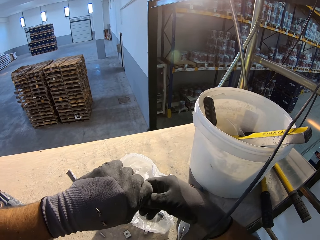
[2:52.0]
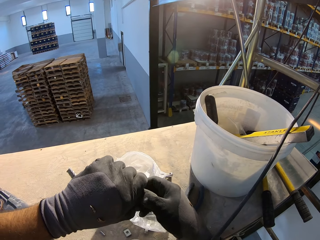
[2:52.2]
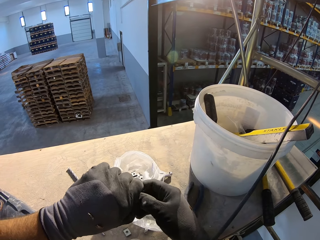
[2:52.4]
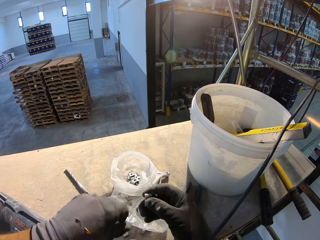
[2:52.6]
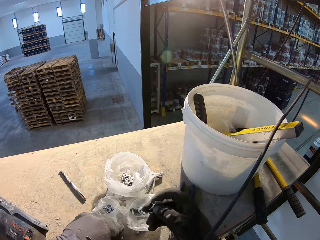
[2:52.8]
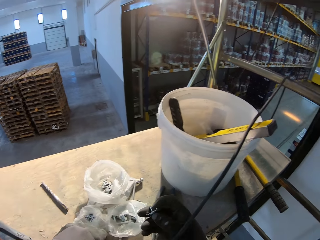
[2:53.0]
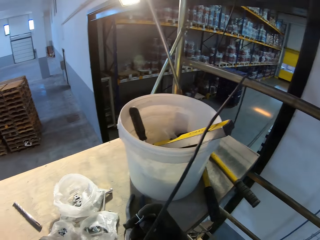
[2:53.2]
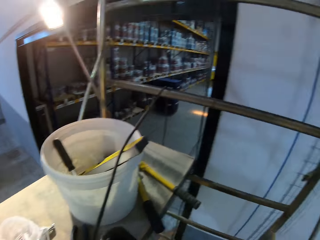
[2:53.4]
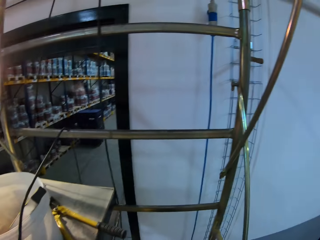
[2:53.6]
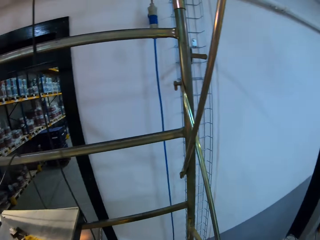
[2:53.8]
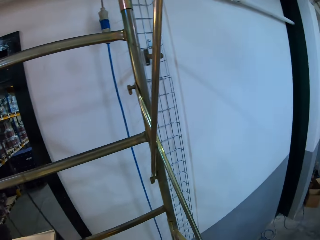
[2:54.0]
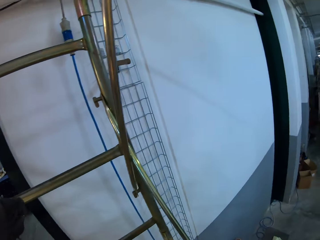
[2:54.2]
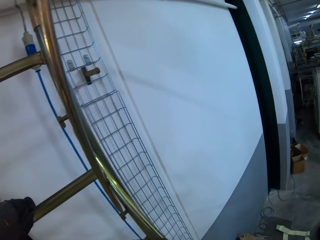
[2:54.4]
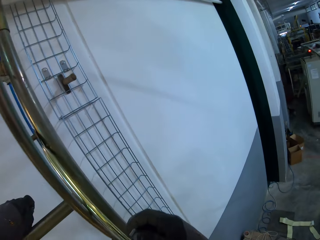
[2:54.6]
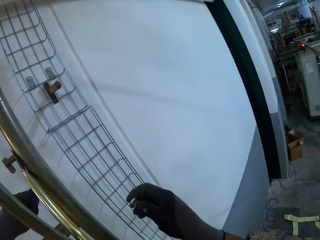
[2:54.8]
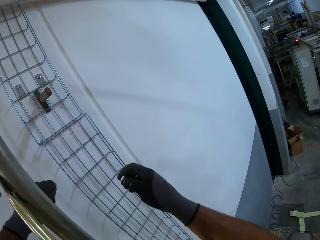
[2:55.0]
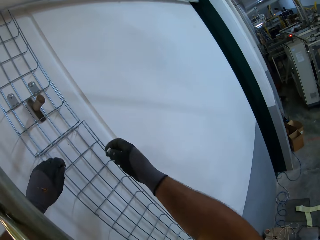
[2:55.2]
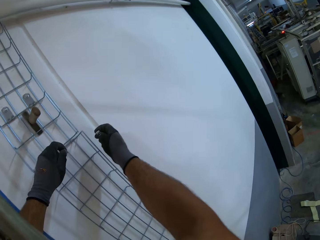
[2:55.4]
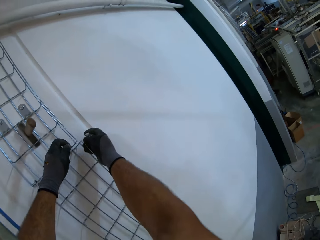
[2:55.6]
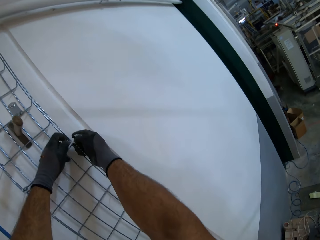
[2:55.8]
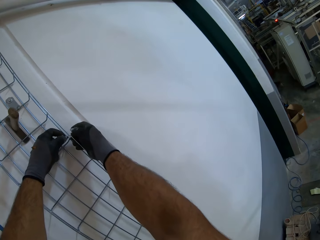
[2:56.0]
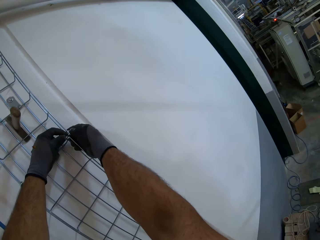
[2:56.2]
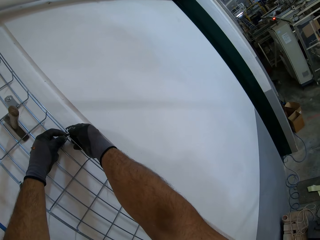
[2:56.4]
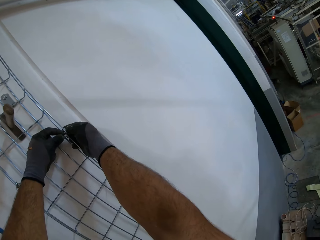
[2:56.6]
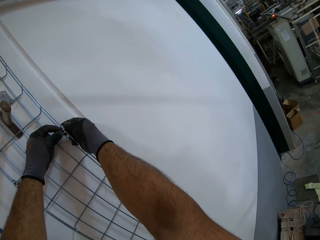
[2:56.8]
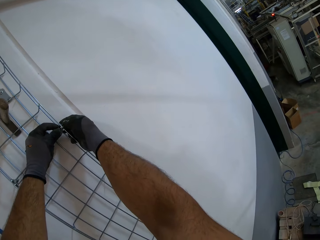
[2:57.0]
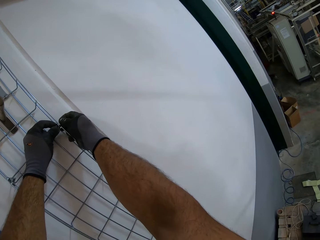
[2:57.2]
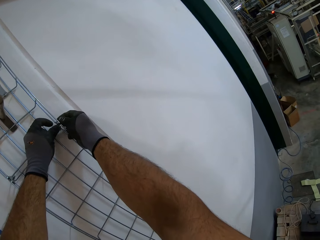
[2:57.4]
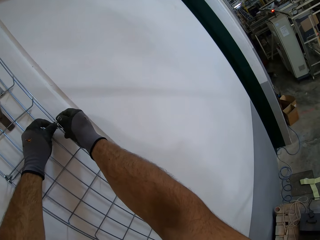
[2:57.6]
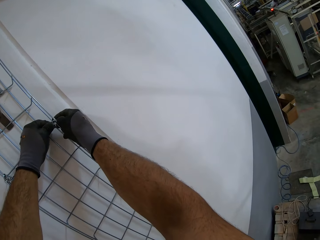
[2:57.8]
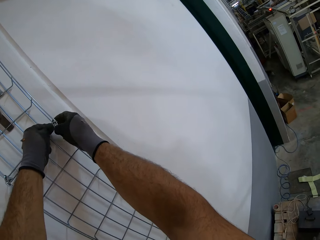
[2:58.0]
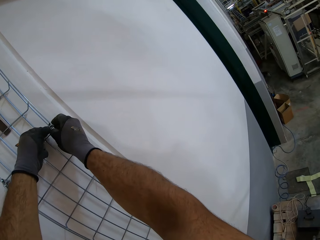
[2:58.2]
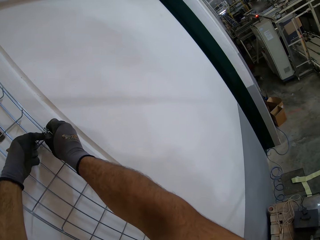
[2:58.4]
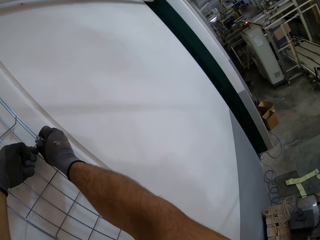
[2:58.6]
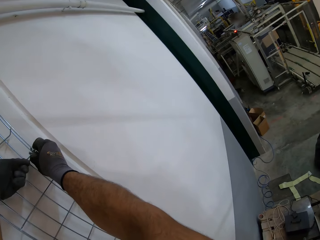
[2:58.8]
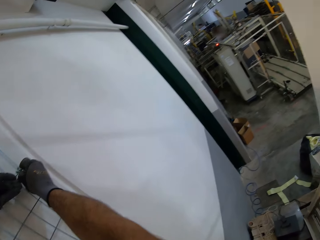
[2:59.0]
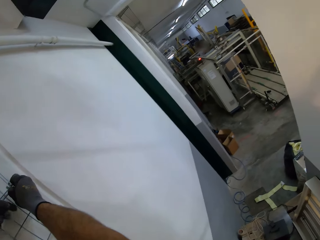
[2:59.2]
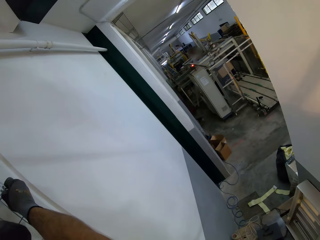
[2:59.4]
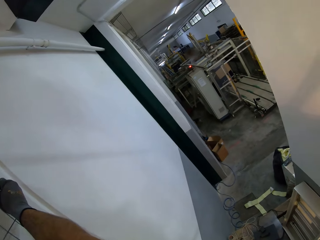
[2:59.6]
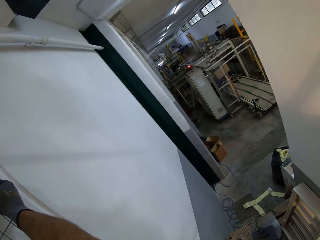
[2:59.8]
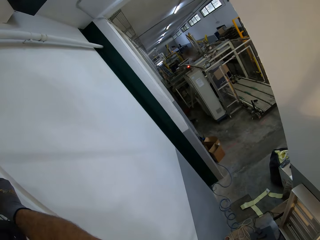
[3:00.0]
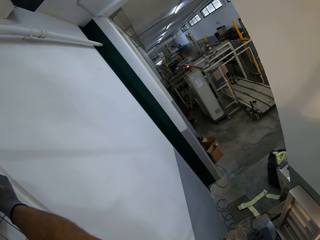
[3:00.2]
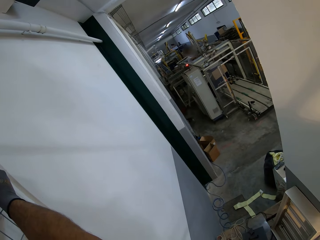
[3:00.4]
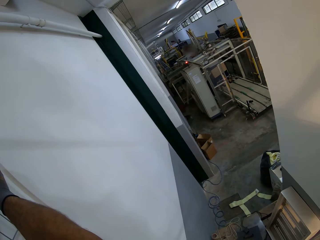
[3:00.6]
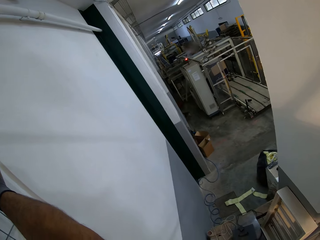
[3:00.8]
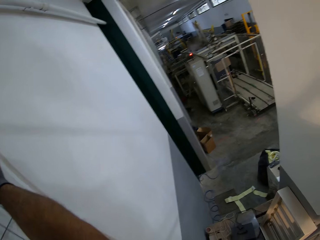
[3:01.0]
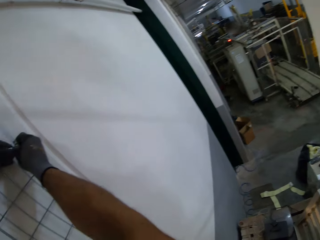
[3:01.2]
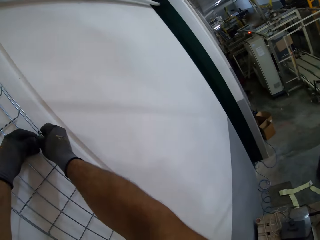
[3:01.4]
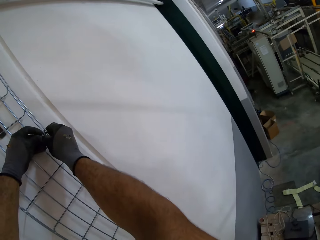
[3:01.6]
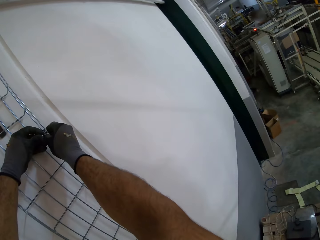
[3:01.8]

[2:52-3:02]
The camera wearer holds the wire firm with the wire holder.

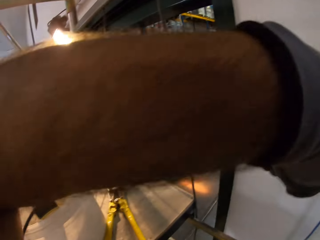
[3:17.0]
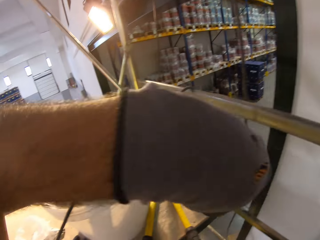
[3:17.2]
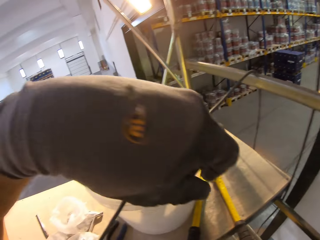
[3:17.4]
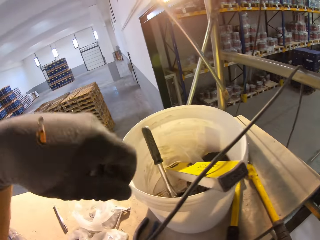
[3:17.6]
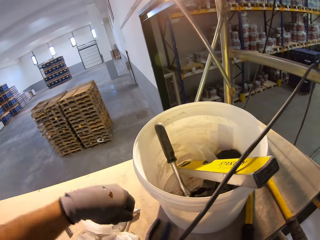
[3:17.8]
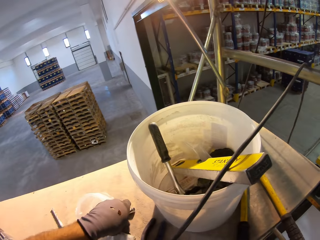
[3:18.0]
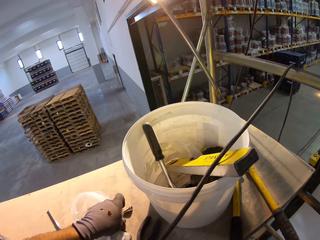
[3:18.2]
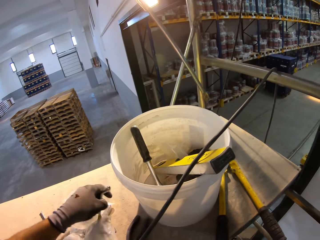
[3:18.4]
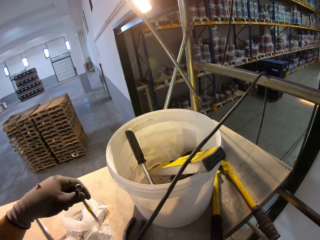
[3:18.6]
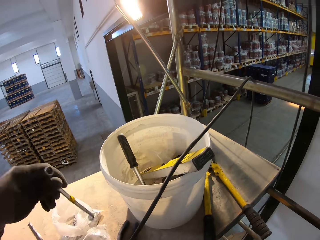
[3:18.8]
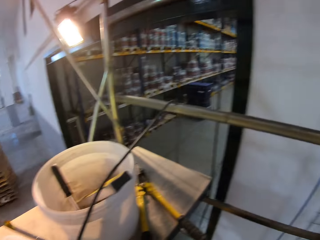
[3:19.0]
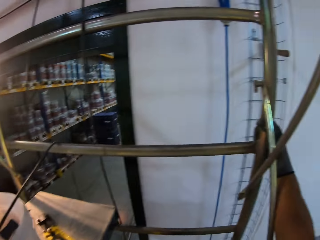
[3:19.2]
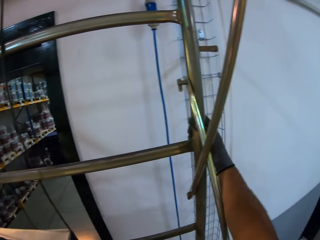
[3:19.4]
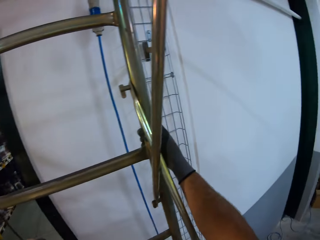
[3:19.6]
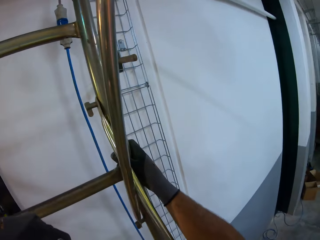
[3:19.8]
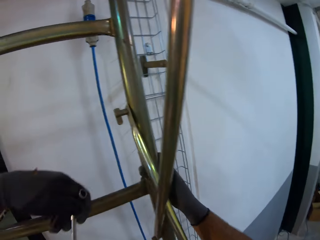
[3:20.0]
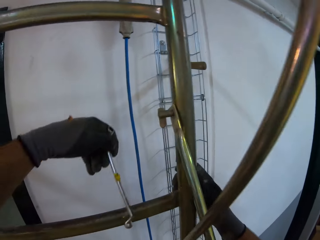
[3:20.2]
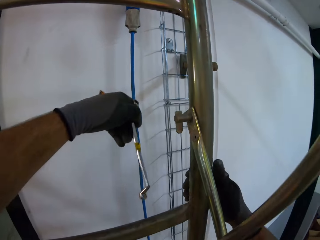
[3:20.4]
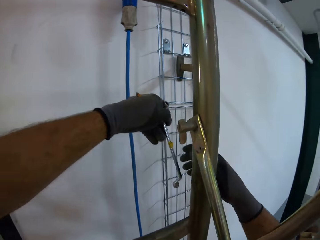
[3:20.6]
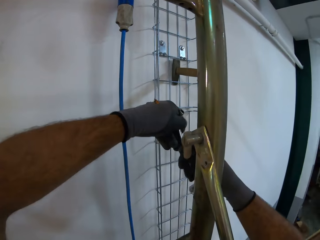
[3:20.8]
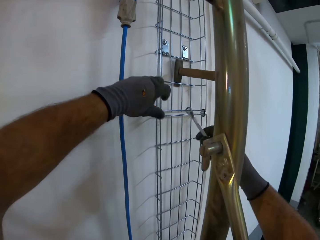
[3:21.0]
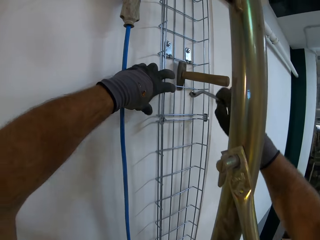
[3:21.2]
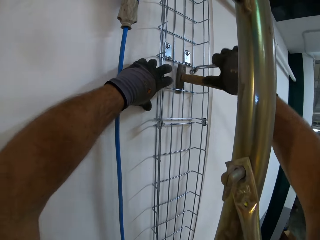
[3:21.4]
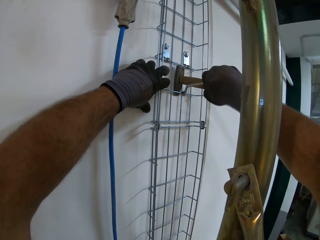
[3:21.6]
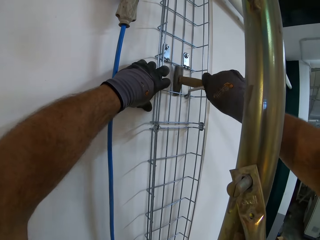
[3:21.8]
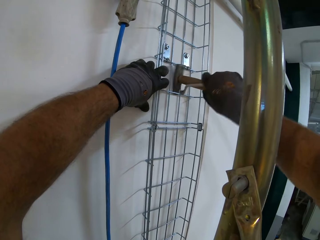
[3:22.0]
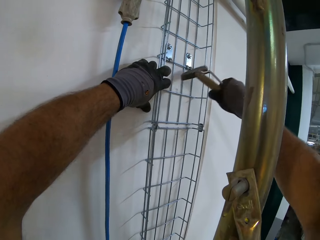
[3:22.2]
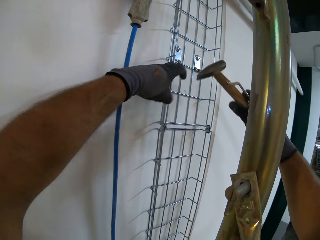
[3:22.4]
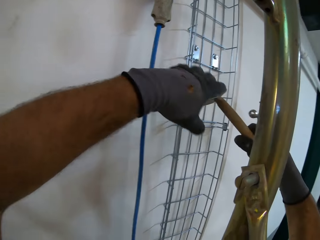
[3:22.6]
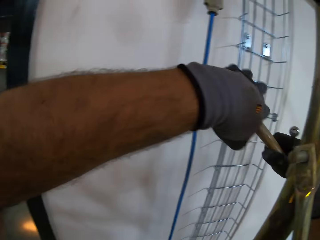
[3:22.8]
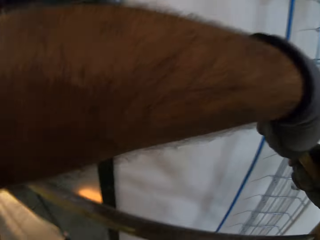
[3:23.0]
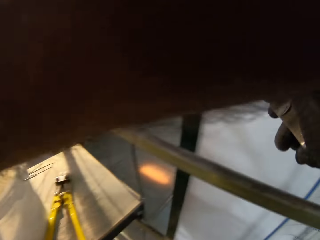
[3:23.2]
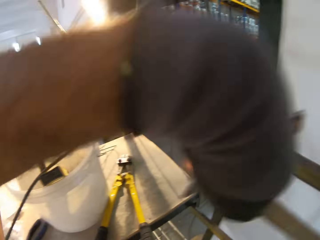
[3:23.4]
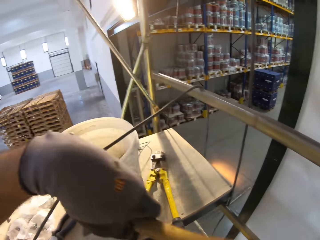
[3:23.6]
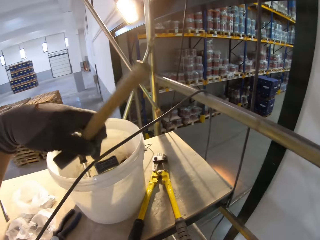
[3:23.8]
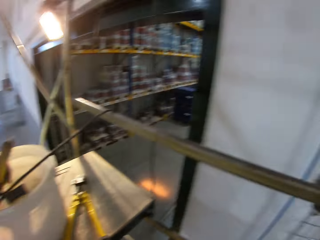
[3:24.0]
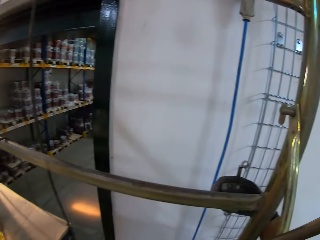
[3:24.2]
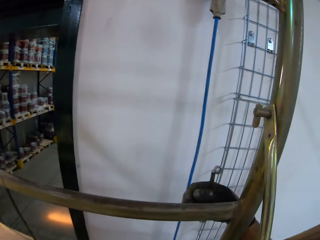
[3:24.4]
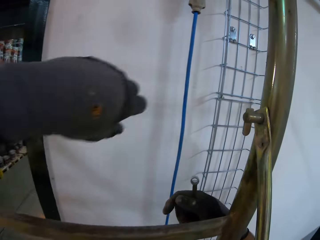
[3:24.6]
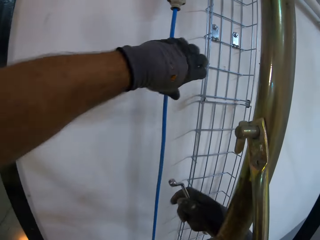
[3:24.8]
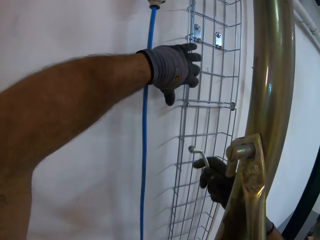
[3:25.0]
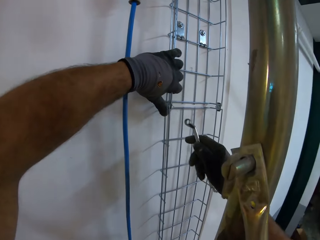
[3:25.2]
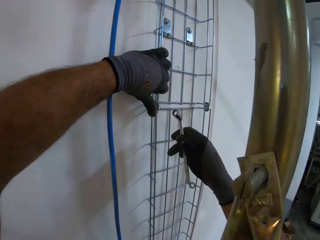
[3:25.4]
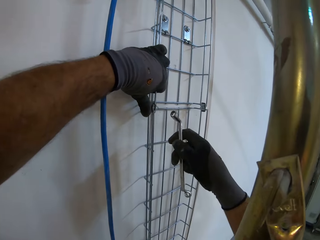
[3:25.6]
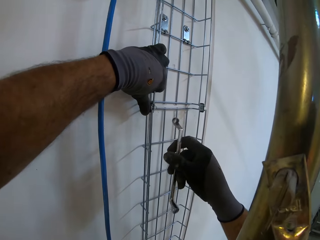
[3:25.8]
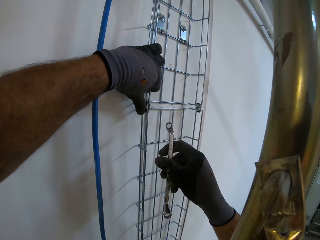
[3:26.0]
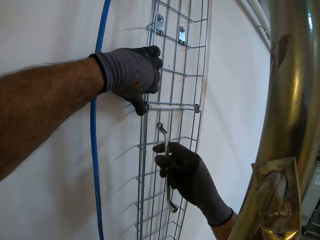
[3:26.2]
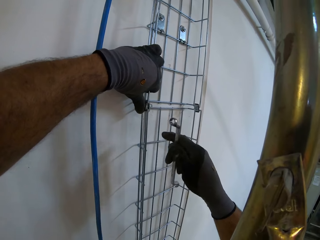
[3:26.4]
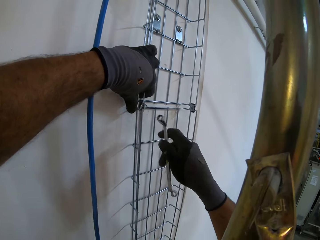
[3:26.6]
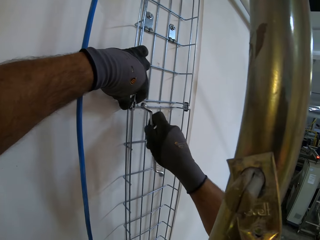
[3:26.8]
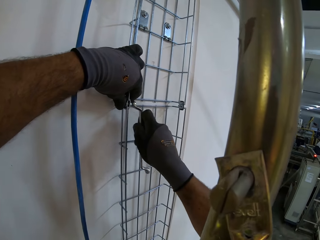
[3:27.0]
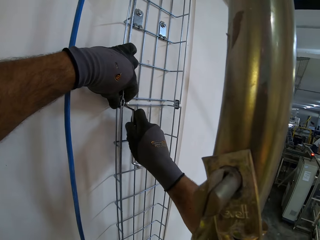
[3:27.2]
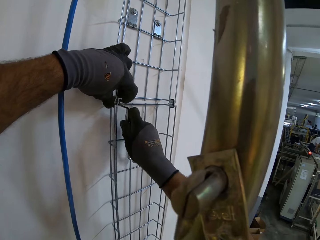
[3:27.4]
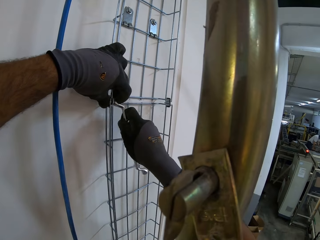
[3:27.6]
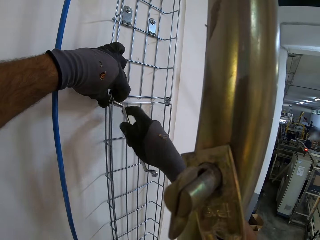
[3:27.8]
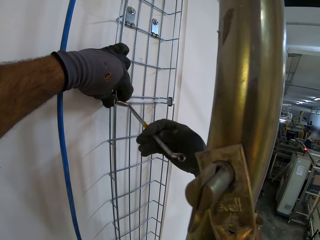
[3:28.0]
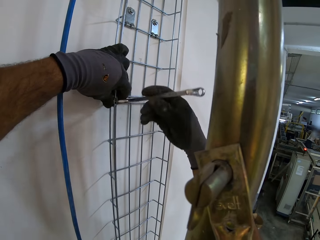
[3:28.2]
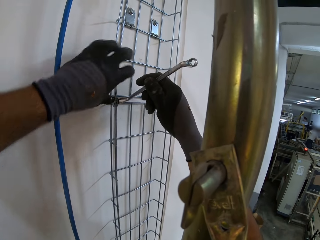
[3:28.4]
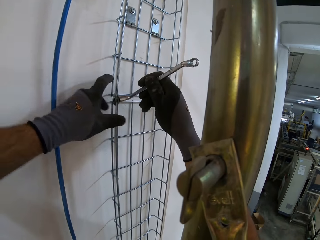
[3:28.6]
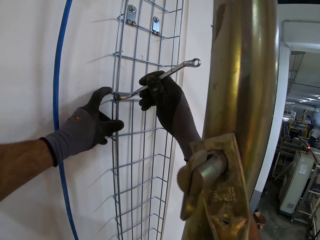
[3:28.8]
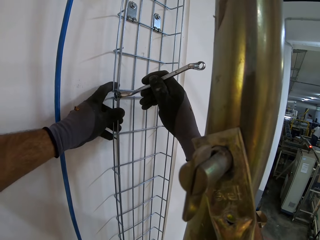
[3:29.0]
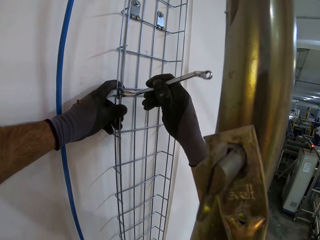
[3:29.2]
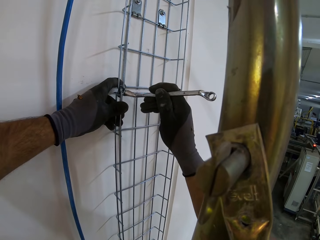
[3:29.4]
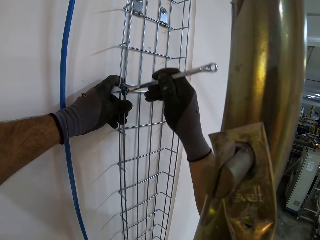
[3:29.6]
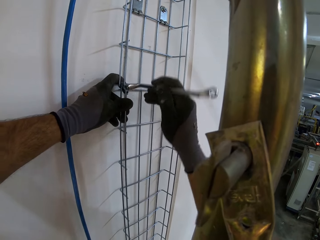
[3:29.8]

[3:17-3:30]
The camera wearer takes the spanner. They put the spanner in the other hand. They take the hammer. They put down the hammer. They touch the wire grid. They tighten the bolt with the spanner.
